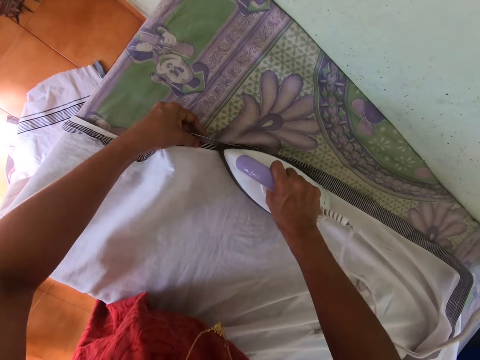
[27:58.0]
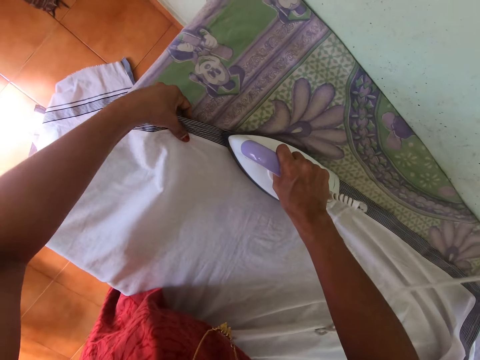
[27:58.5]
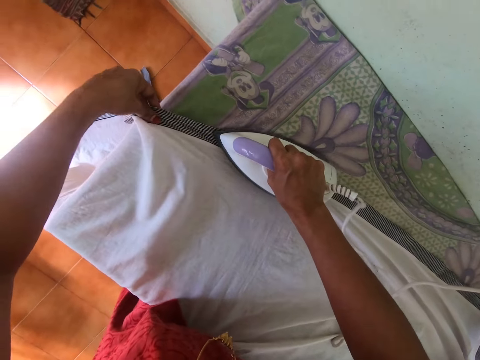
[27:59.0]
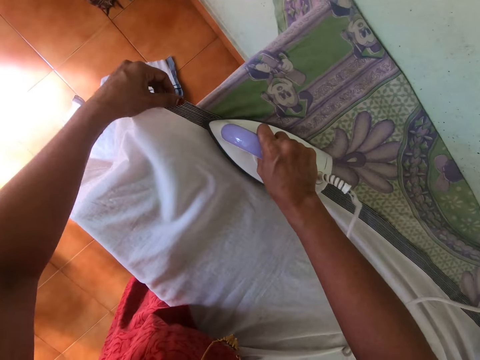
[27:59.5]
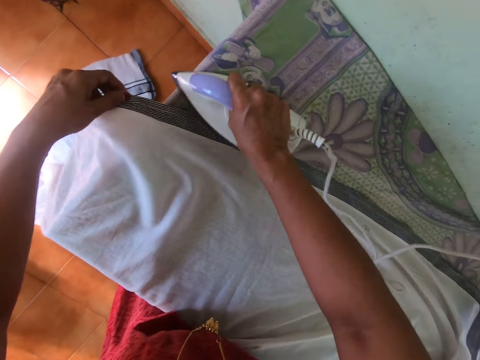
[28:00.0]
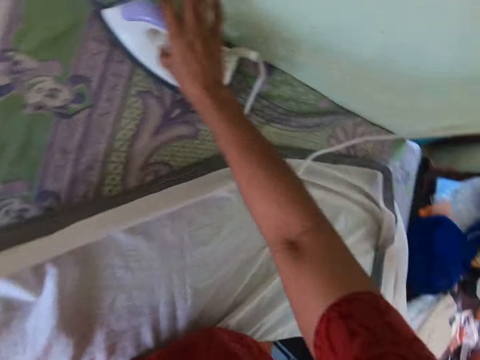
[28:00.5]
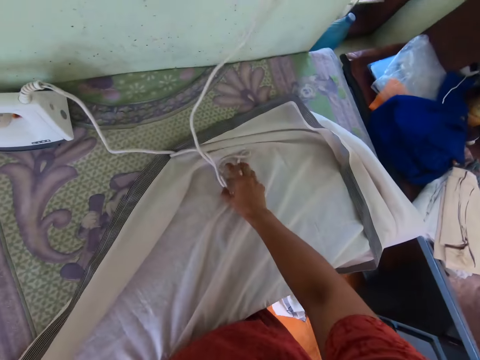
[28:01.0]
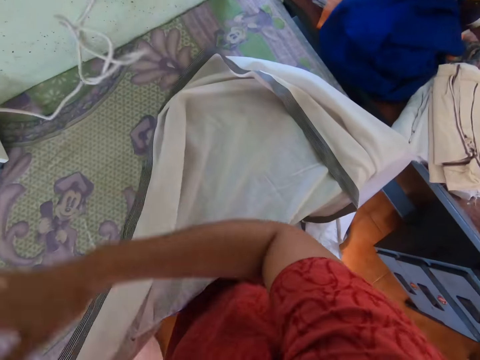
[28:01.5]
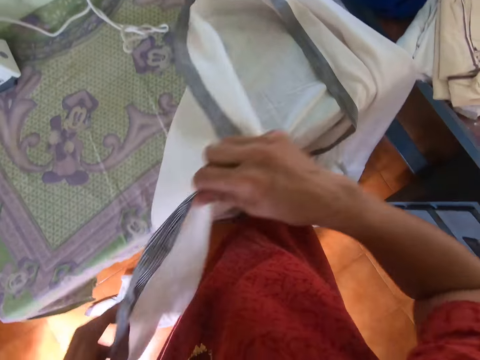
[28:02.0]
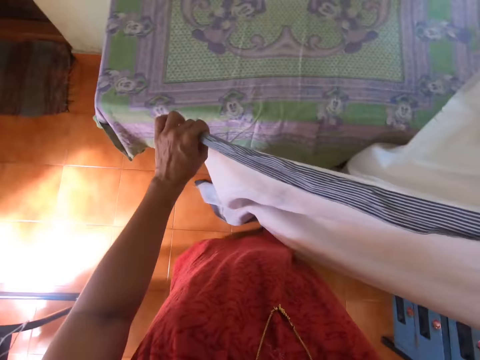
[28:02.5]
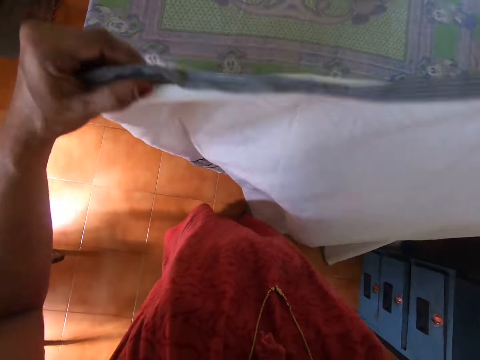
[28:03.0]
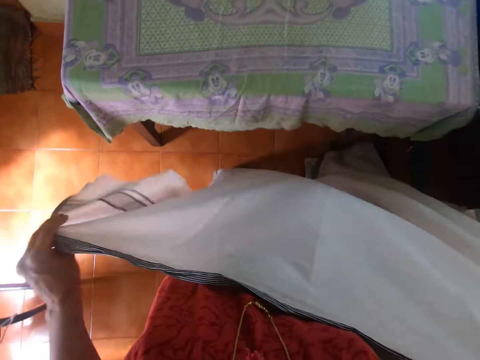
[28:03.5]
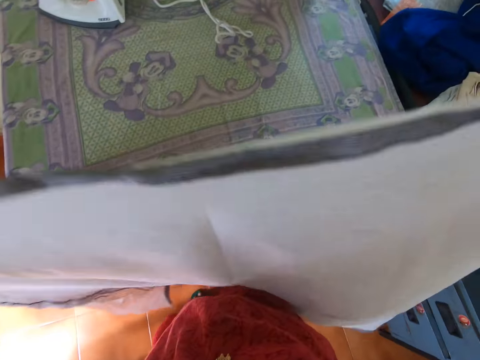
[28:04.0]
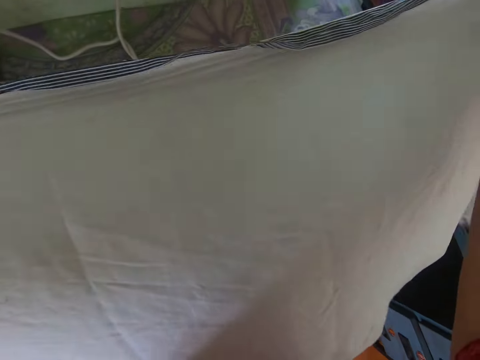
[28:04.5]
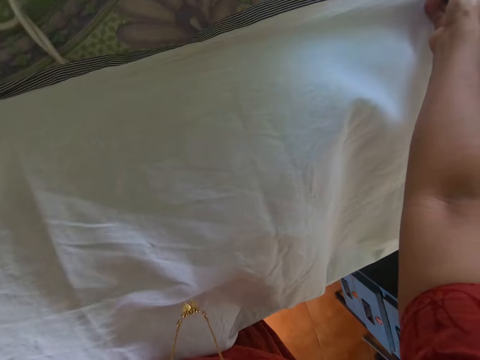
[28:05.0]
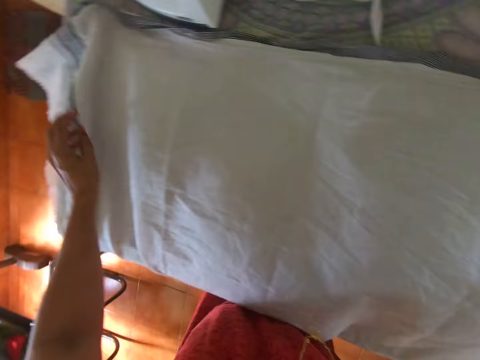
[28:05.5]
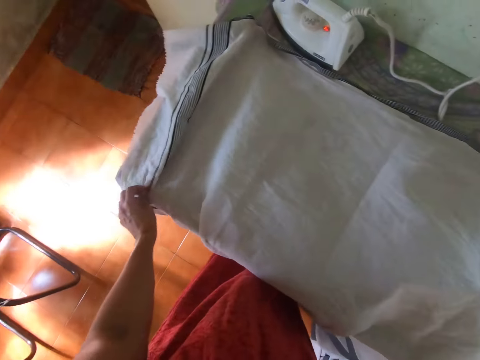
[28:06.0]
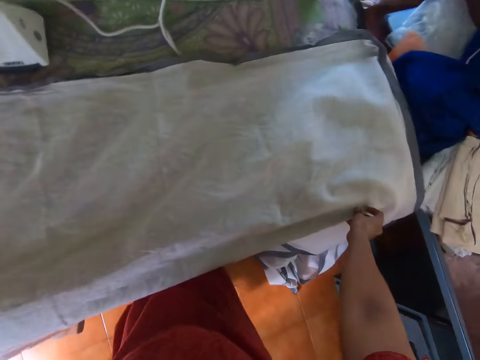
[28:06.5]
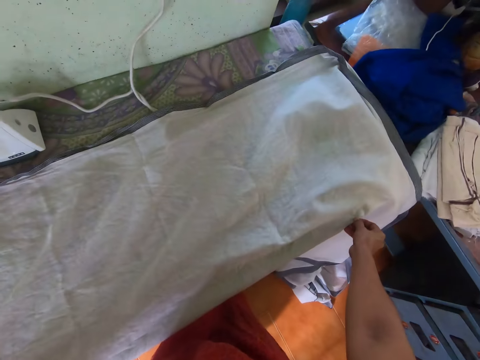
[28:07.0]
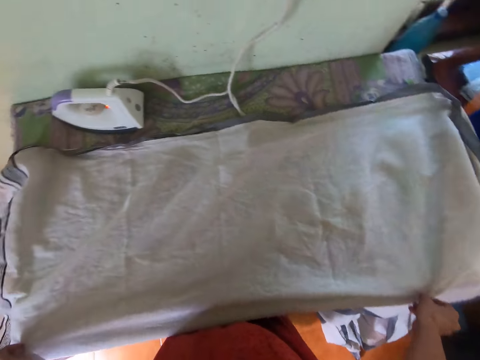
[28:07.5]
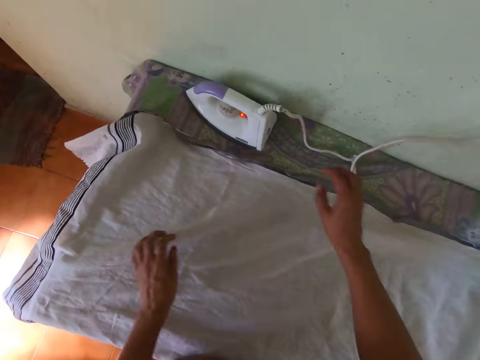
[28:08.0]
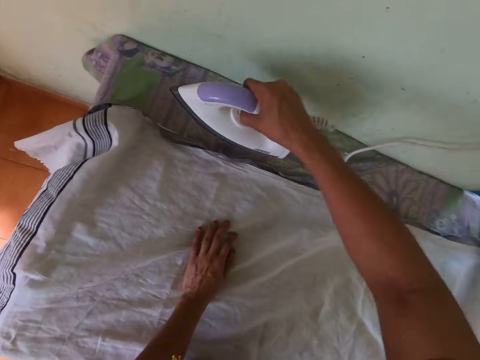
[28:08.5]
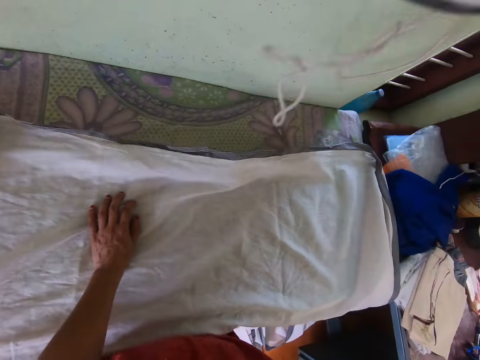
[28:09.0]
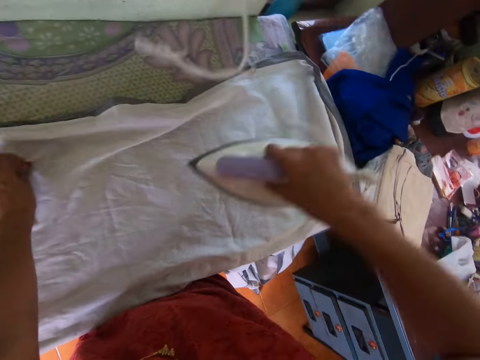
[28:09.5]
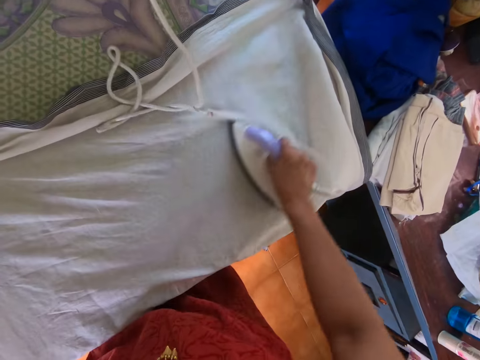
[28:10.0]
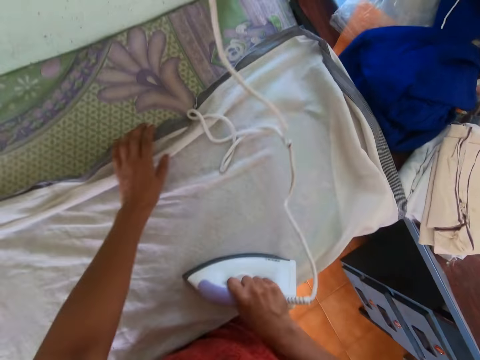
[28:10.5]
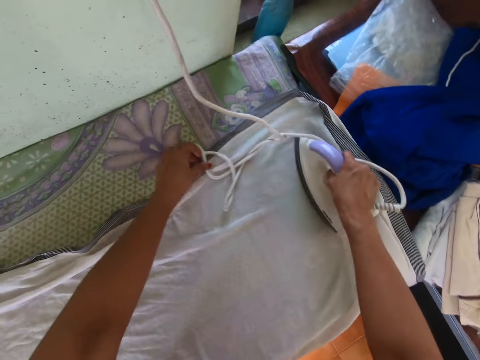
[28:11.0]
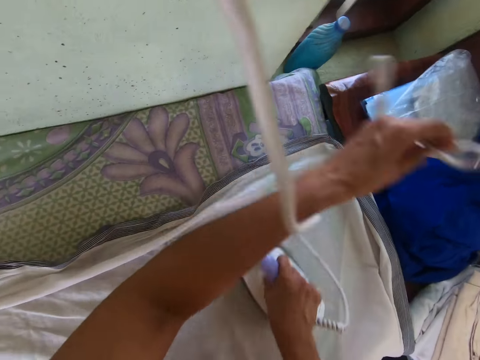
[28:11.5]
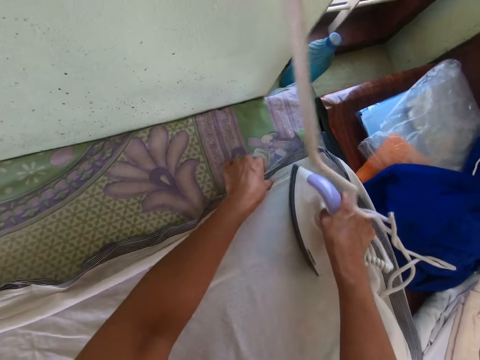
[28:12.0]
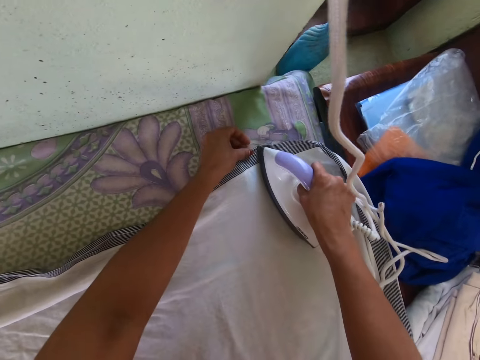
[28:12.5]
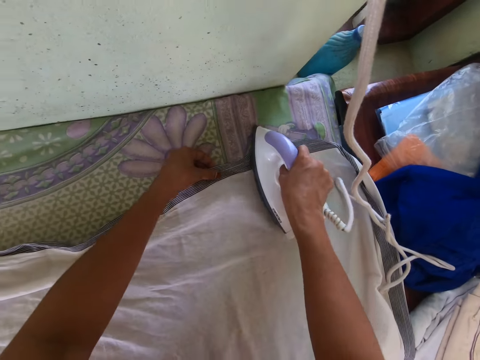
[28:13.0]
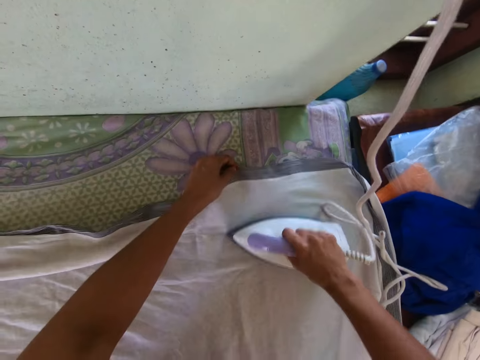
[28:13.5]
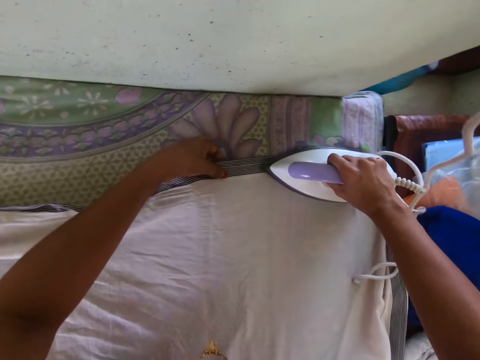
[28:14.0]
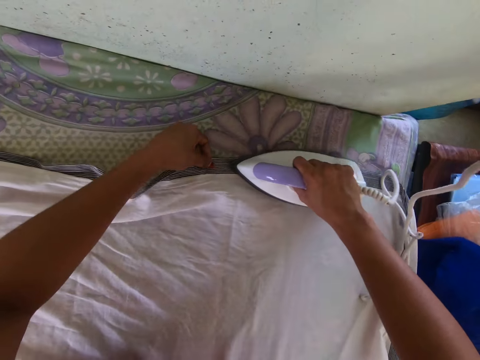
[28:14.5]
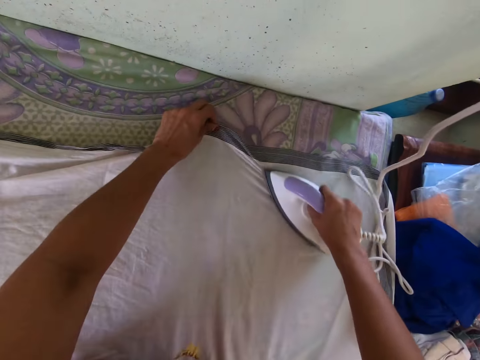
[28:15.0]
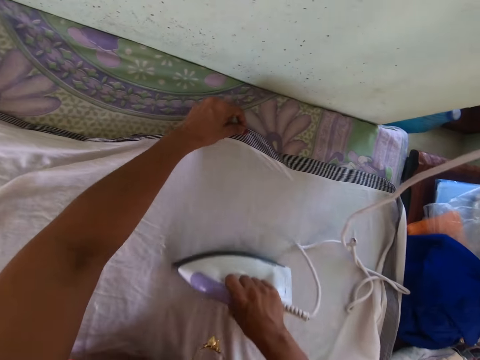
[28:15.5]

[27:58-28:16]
The camera wearer puts the electric iron in her right hand on the table. She picks up the cloth on the table with her left hand. She adjusts the wire of the electric iron on the table with her right hand. She adjusts the cloth with both hands. She holds the linen. She lays the cloth in her hands on the ironing table. She adjusts the cloth on the table with both hands. She picks up the electric iron on the table with her right hand. She holds the electric iron. She irons the cloth on the table with the electric iron in her right hand. She adjusts the cloth on the table with her left hand. She adjusts the wire of the electric iron on the table with her left hand. She adjusts the cloth on the table with her left hand.

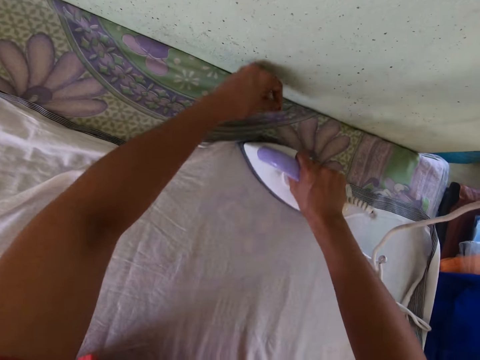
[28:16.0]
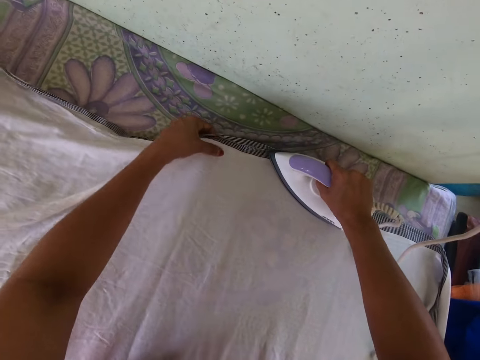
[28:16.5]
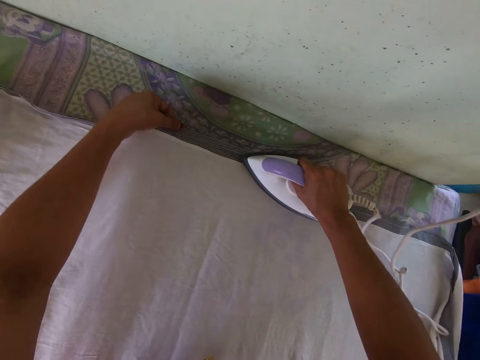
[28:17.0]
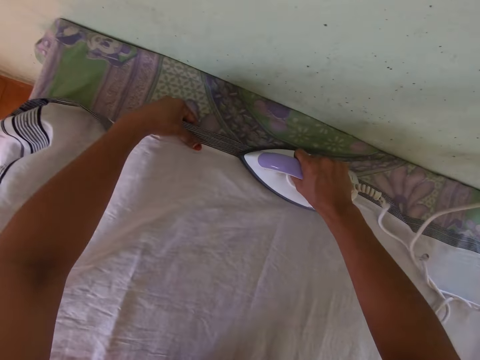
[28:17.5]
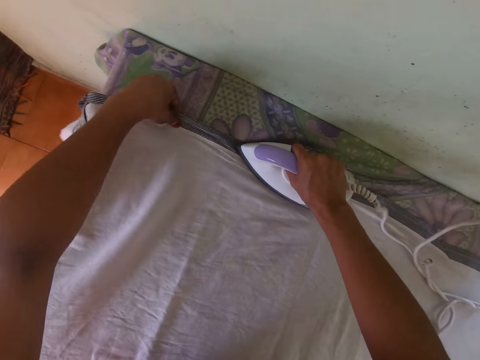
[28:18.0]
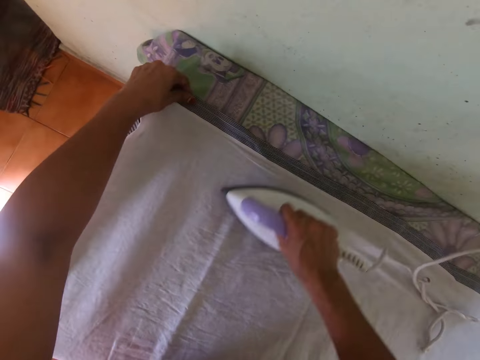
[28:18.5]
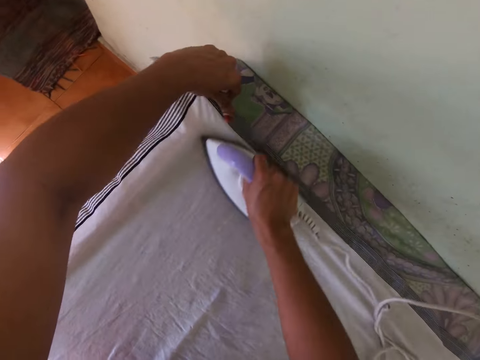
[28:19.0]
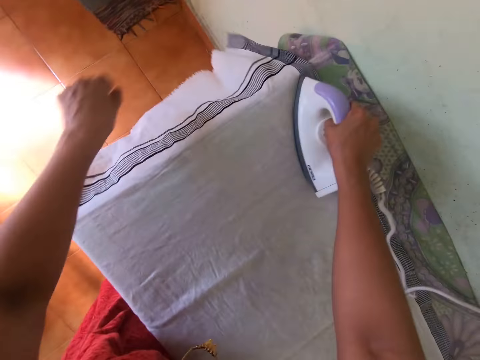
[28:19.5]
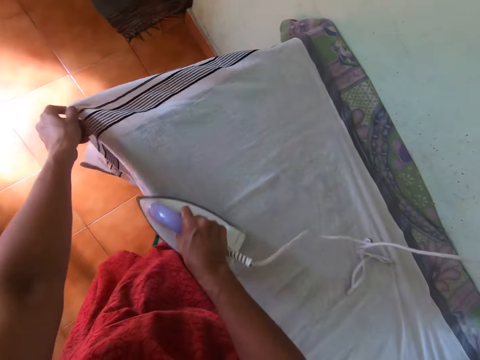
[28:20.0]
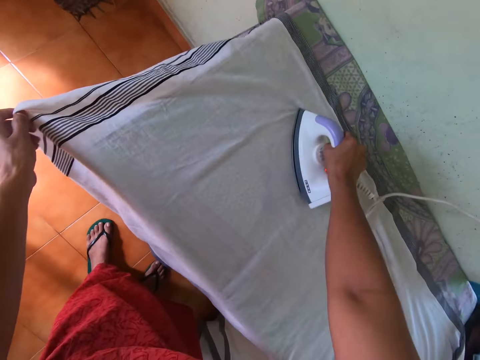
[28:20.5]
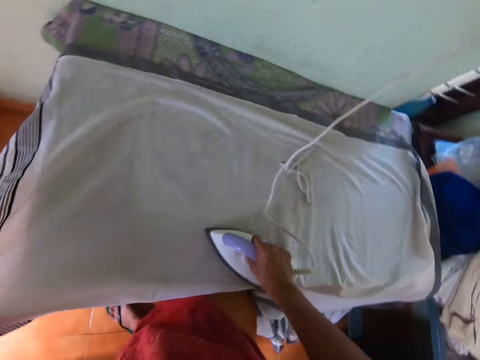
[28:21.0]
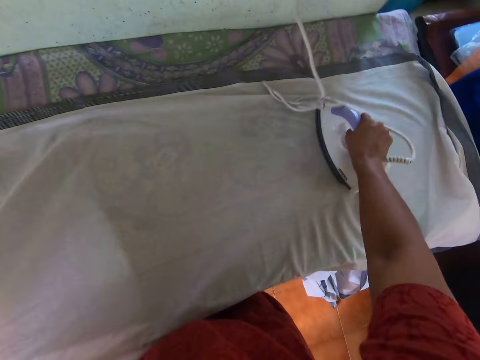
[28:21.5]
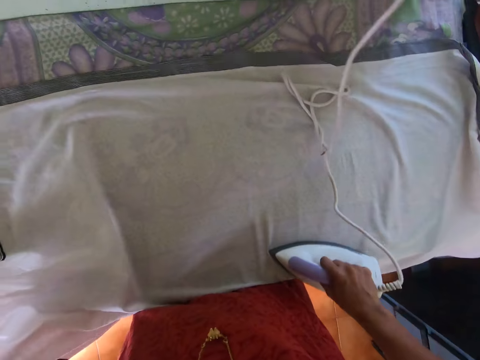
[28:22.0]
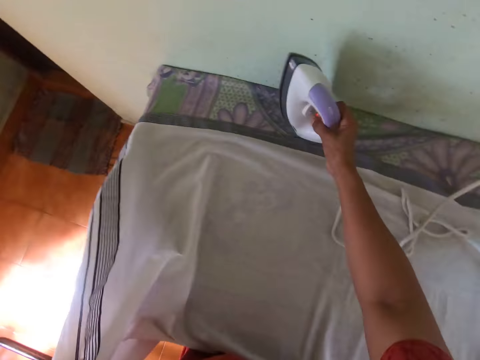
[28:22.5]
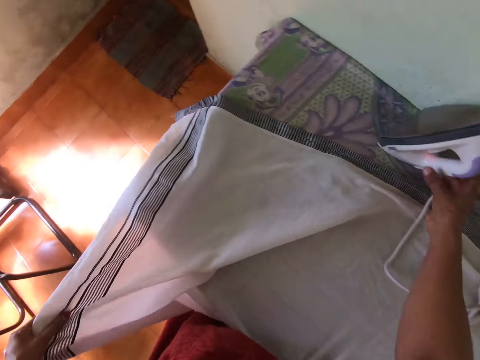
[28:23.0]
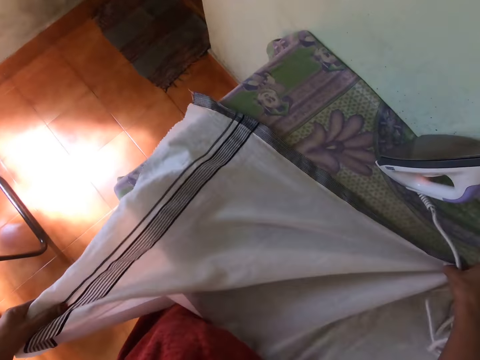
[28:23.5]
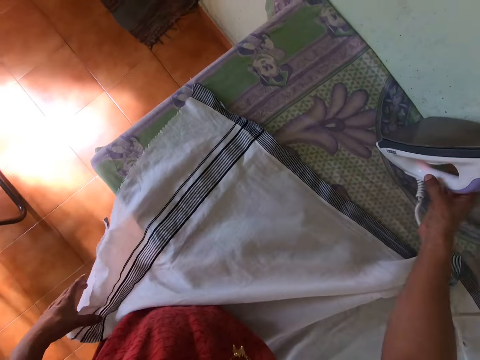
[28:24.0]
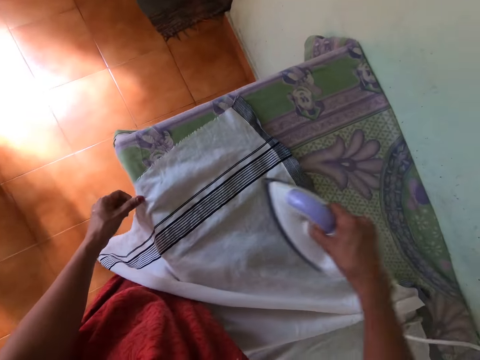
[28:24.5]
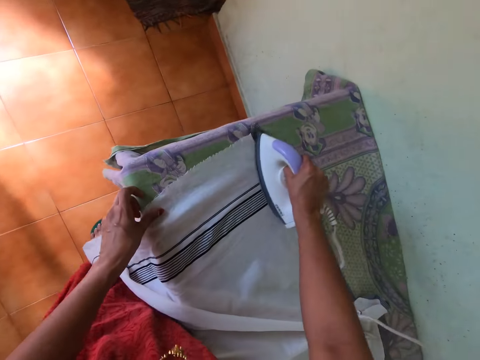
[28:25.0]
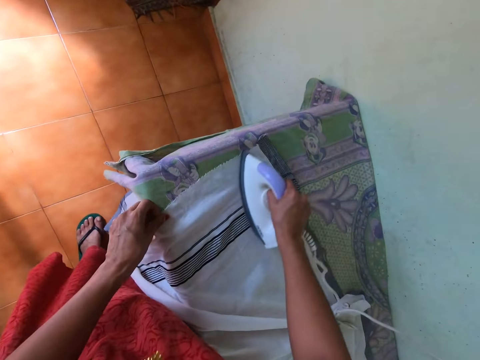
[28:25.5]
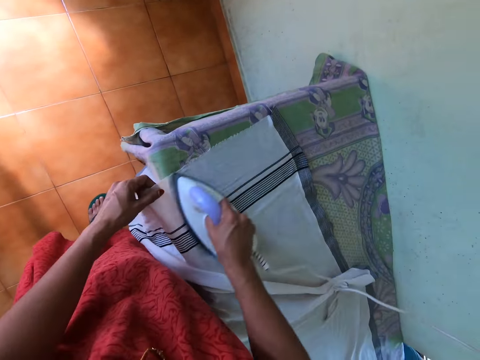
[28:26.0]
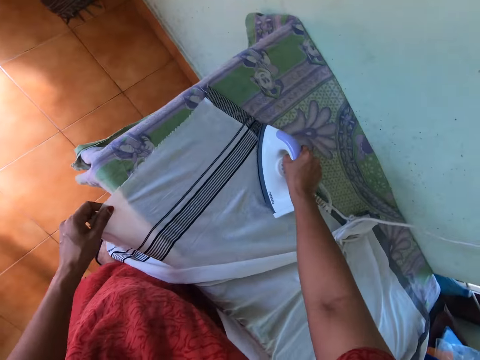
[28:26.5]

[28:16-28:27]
The camera wearer puts the electric iron in her right hand on the table. She adjusts the cloth on the table with both hands. She picks up the electric iron on the table with her right hand. She irons the cloth on the table with the electric iron in her right hand.
